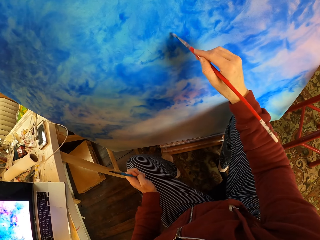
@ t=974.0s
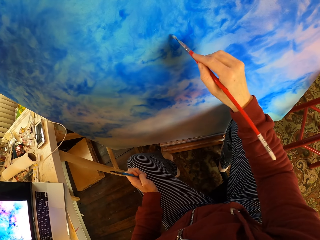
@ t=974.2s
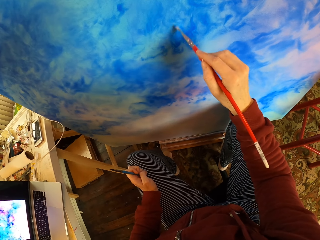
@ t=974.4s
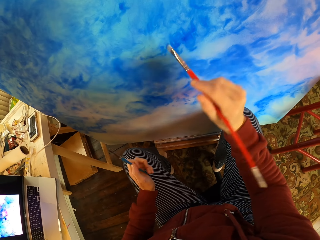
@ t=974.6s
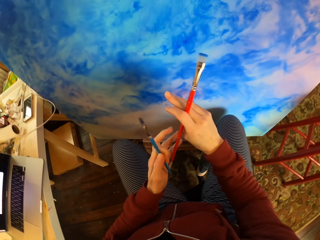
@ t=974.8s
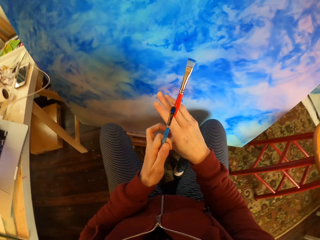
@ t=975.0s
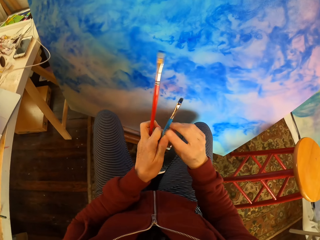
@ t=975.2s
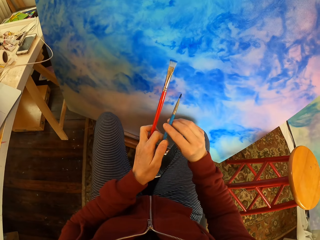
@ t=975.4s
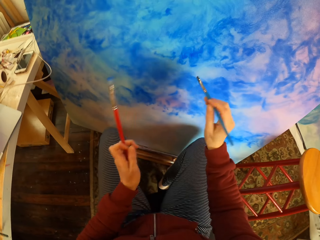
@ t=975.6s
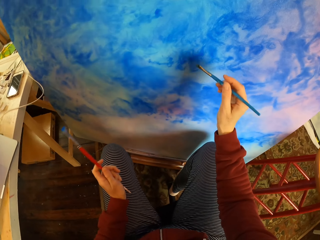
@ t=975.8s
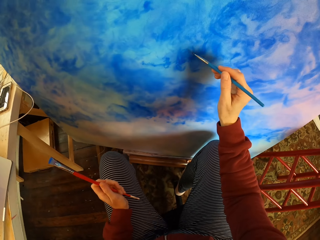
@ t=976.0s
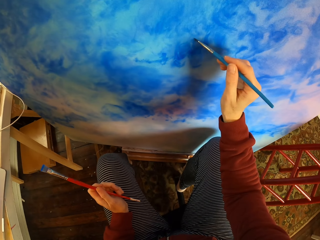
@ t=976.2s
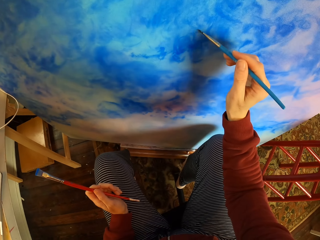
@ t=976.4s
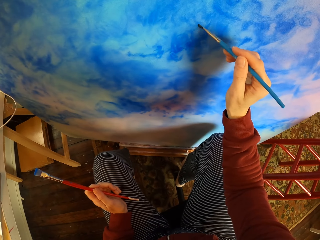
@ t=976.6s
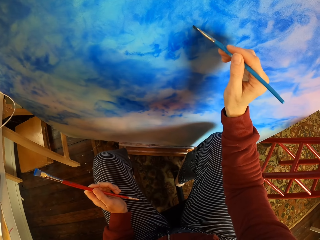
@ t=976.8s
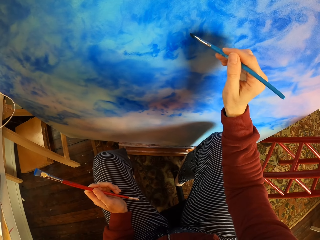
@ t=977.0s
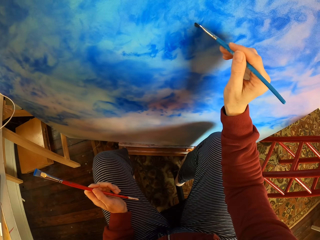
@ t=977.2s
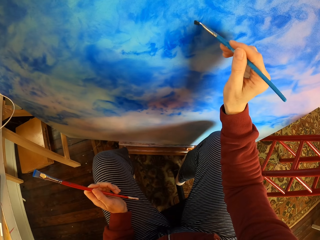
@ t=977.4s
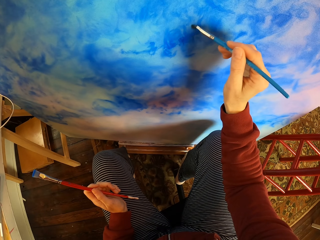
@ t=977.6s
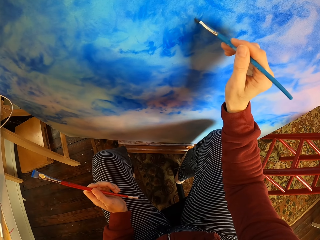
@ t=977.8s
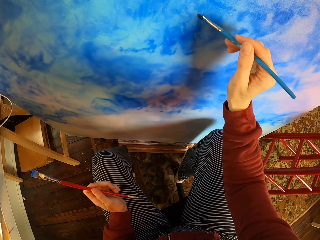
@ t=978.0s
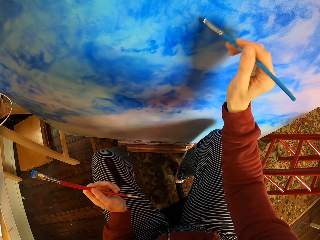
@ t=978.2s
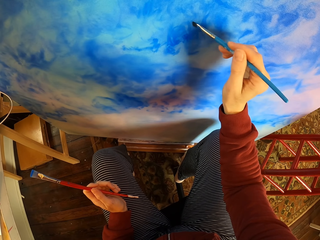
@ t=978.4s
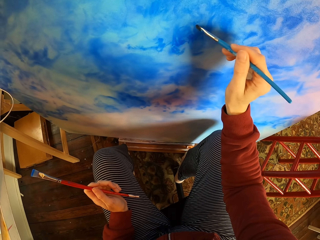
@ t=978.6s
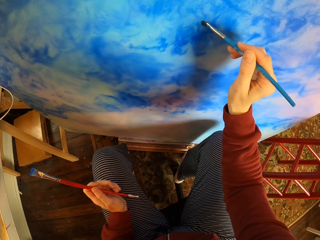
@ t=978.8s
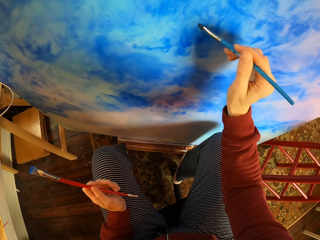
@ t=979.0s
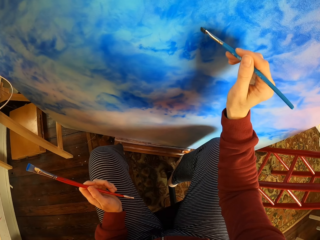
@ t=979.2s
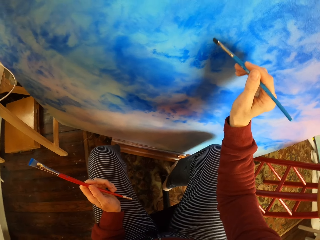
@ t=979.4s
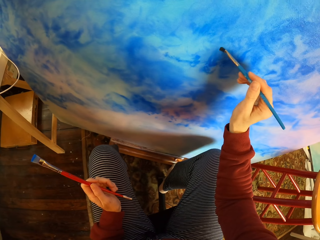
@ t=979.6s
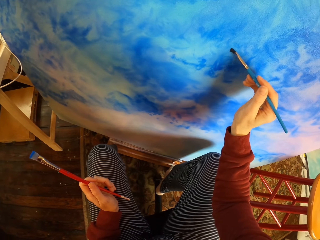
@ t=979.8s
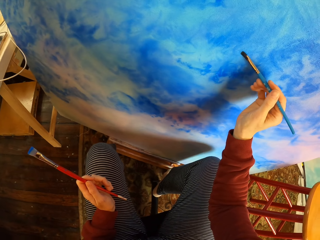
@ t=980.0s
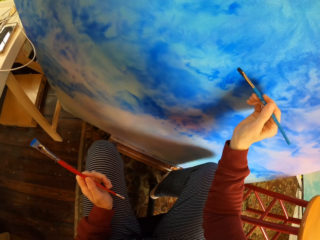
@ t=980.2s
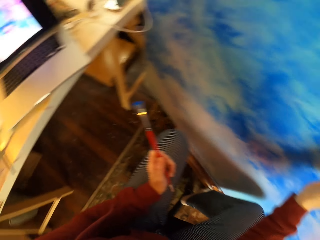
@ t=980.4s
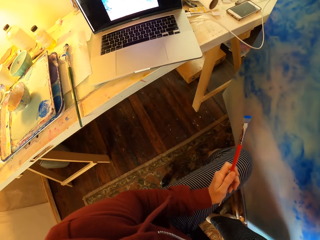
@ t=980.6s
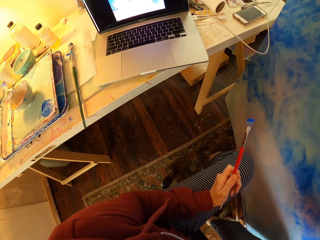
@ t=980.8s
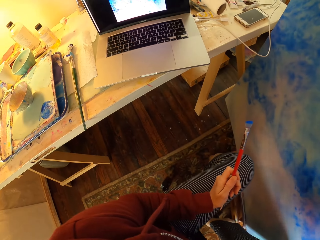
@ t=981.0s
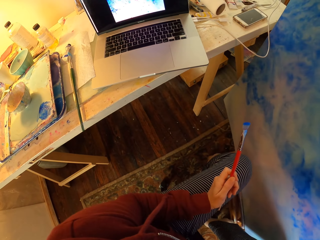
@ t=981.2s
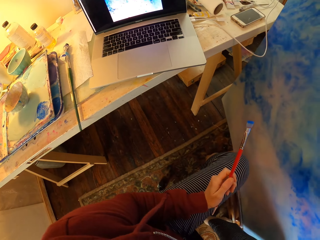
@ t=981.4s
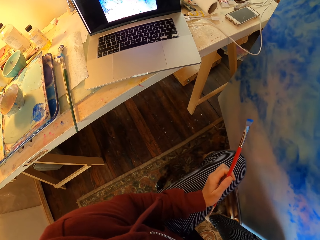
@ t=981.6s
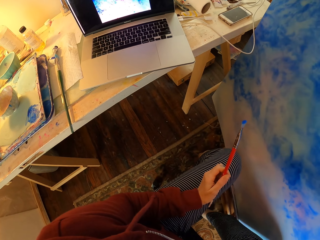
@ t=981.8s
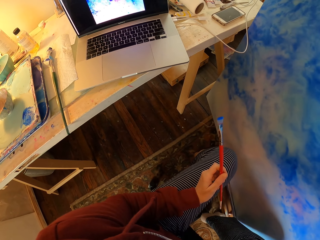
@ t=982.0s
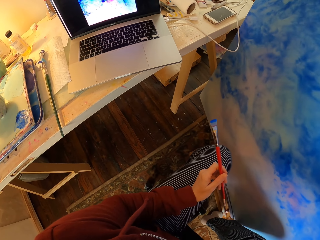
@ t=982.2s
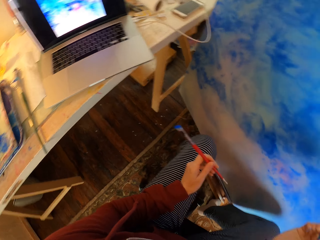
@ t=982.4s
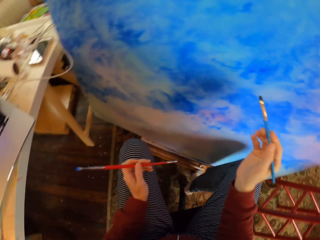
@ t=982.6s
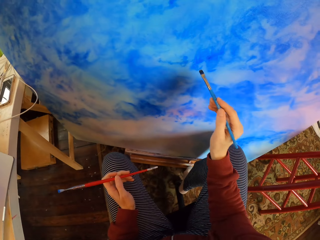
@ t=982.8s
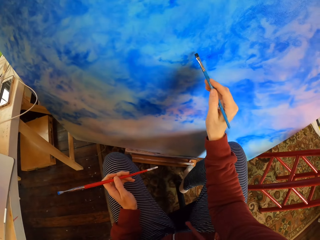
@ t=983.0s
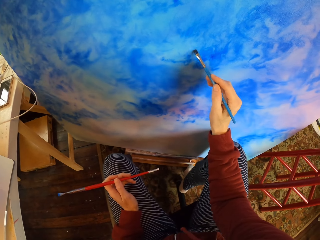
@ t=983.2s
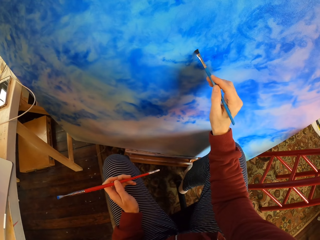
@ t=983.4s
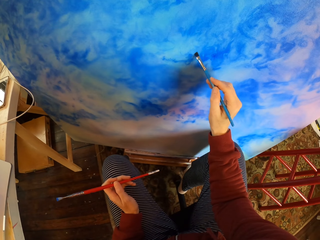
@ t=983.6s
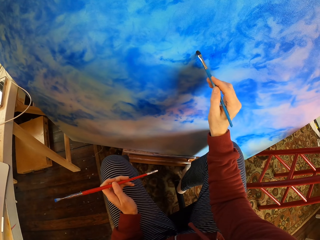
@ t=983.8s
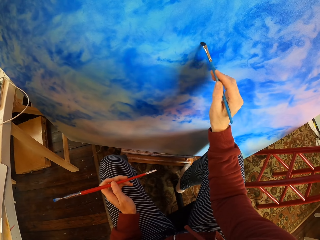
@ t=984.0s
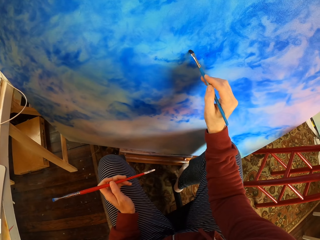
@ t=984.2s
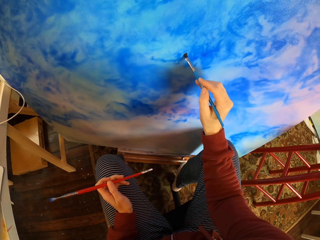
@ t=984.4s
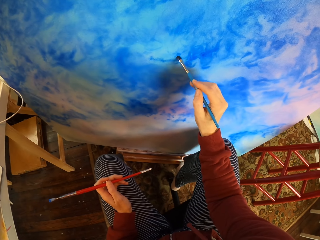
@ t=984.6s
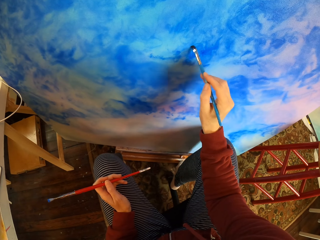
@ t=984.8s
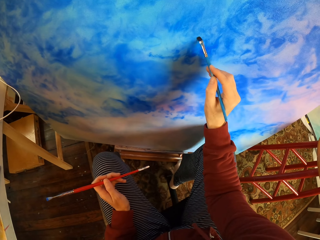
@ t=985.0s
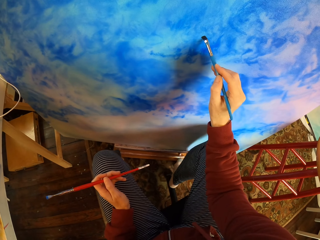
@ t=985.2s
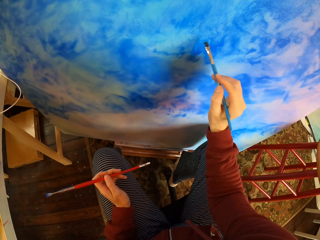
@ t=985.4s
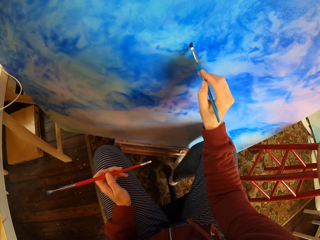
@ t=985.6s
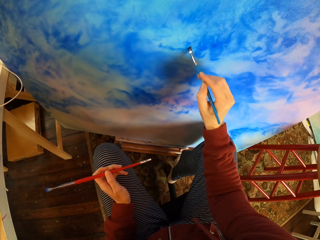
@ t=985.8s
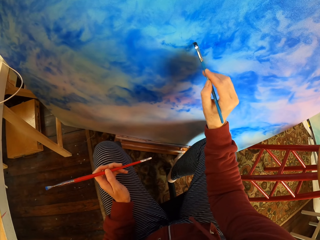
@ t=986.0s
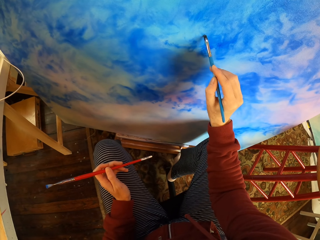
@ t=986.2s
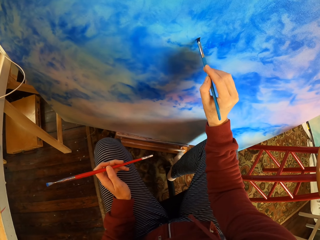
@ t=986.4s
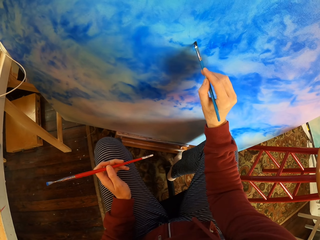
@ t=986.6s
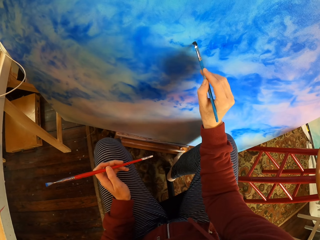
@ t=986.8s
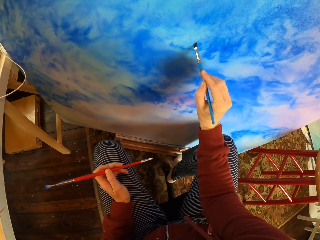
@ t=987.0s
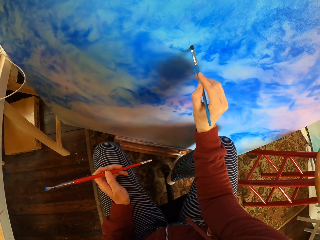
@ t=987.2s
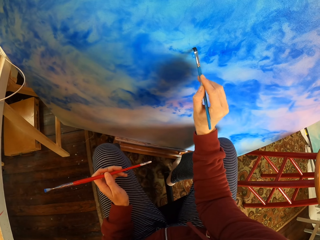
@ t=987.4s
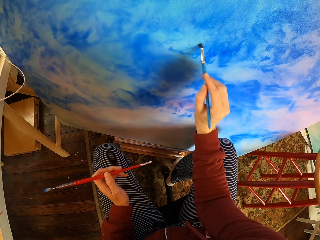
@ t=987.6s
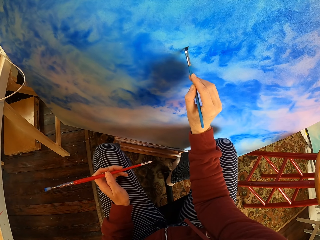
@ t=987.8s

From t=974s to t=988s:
The camera wearer exchanges a paint brush. They paint art. They look at the laptop. They paint art.

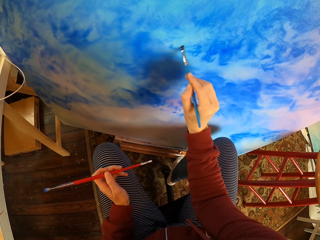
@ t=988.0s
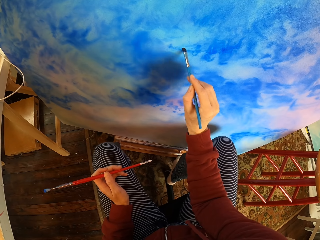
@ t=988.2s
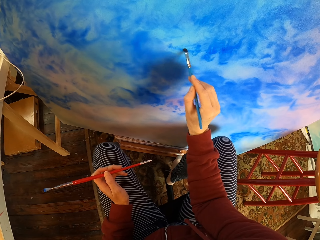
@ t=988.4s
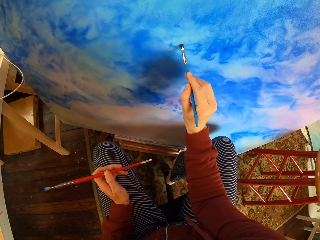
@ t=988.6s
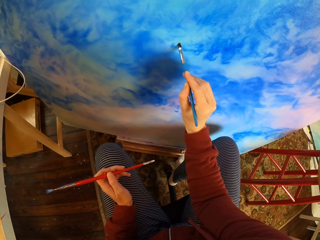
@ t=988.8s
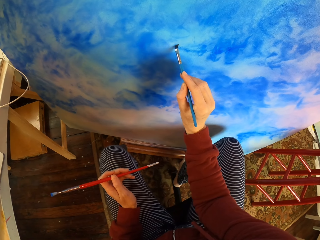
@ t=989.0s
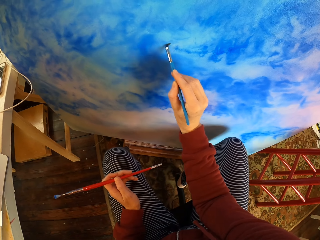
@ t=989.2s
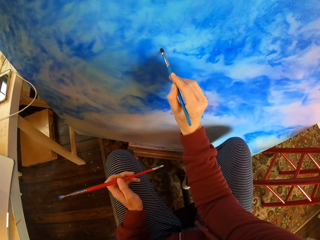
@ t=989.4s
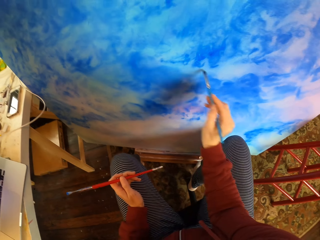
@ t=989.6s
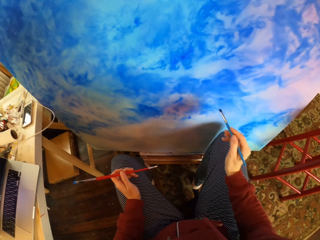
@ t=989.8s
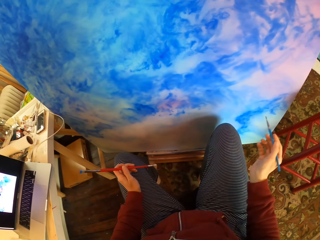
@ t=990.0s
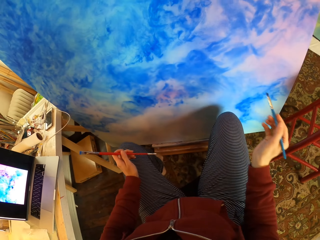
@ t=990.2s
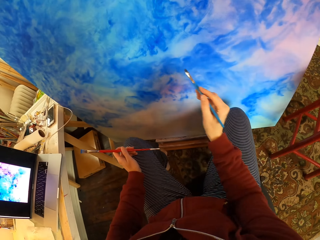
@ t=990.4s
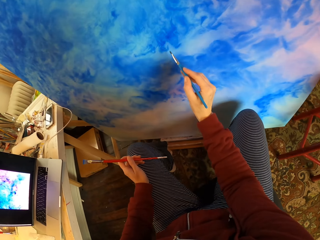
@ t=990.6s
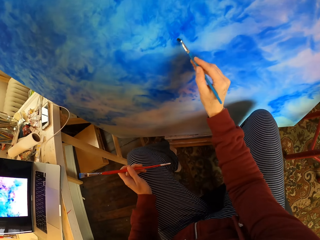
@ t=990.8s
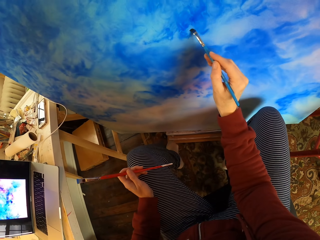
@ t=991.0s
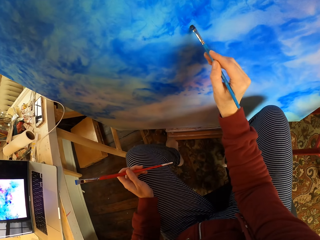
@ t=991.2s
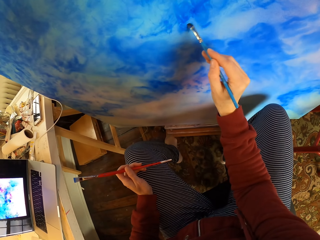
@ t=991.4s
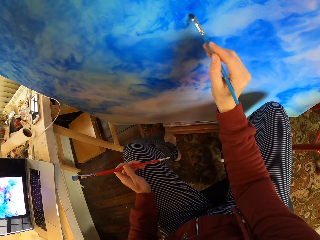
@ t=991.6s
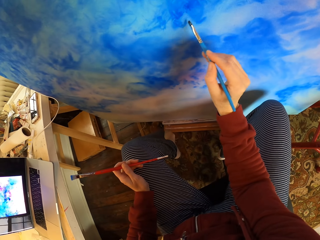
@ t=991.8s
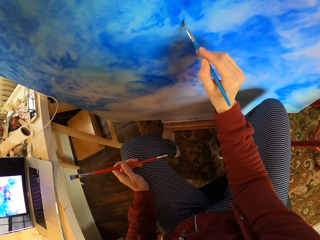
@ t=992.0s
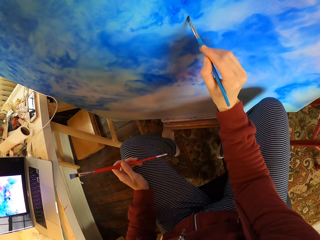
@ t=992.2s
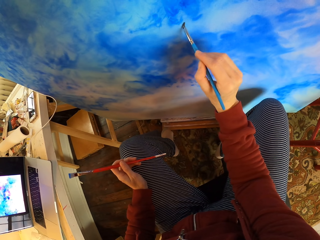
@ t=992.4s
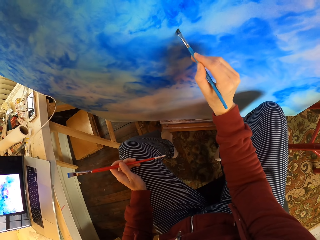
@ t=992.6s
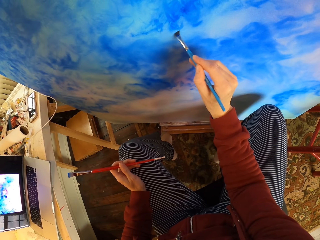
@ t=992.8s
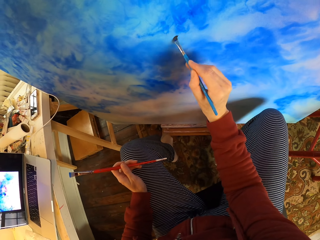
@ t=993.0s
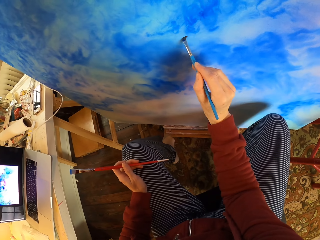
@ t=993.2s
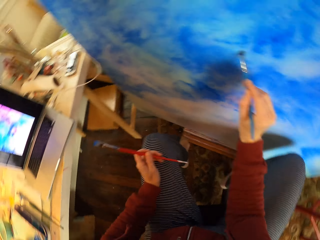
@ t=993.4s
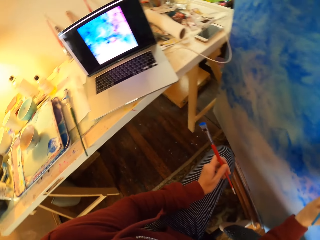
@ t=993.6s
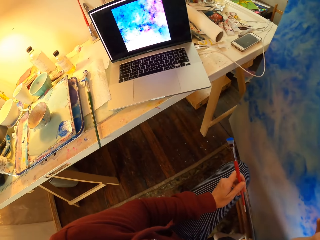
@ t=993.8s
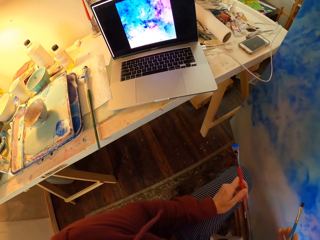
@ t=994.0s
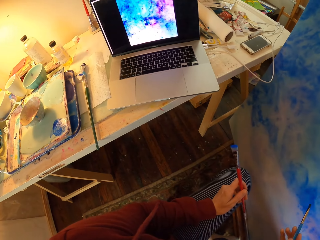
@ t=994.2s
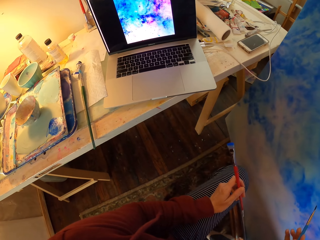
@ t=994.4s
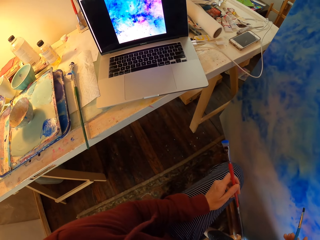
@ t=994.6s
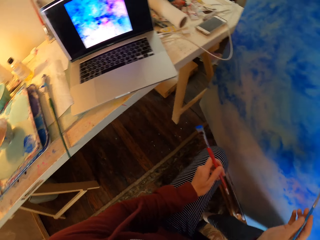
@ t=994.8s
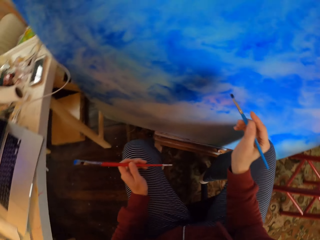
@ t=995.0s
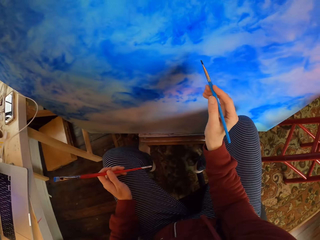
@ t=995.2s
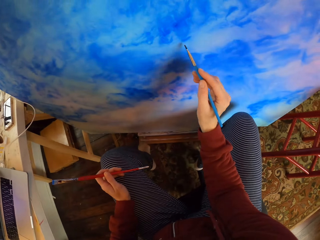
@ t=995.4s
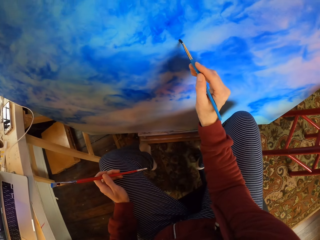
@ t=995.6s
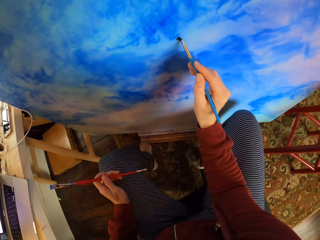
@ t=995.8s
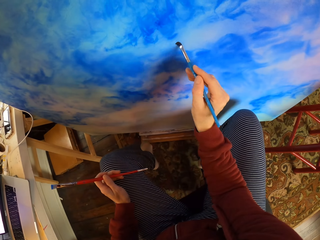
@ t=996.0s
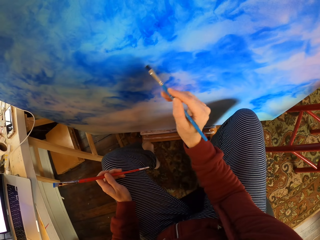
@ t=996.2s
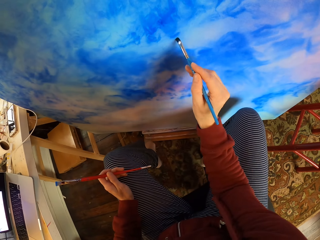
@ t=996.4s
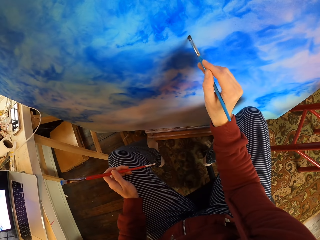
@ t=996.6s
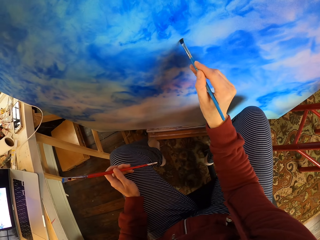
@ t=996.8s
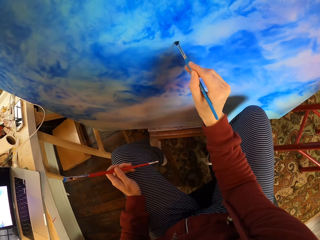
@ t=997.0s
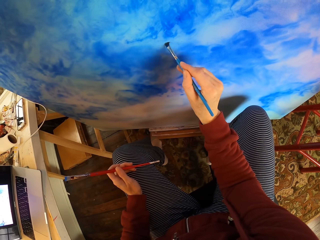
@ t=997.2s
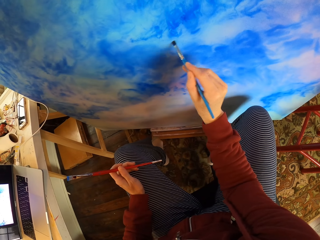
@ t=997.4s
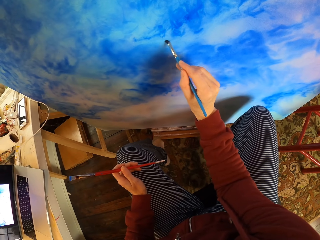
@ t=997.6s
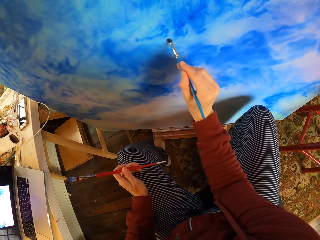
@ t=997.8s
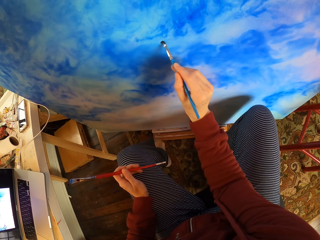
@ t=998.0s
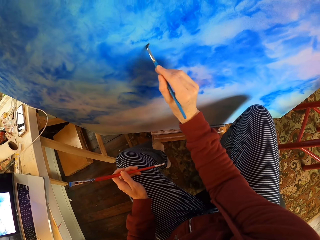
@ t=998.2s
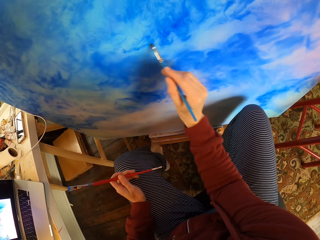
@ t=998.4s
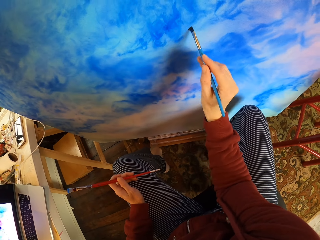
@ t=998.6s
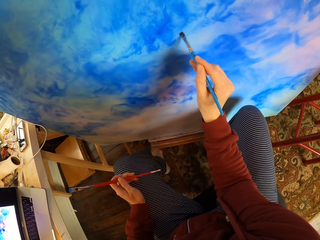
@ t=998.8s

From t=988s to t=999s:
The camera wearer looks at the laptop. They paint art.
